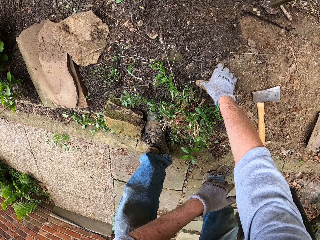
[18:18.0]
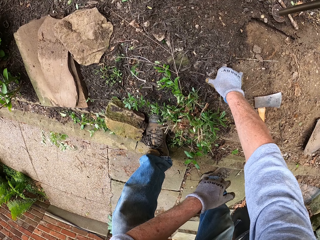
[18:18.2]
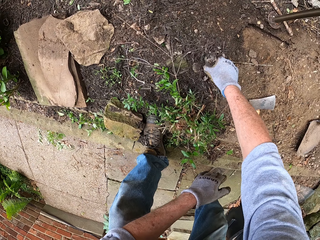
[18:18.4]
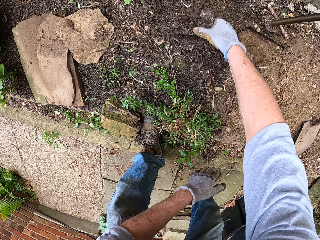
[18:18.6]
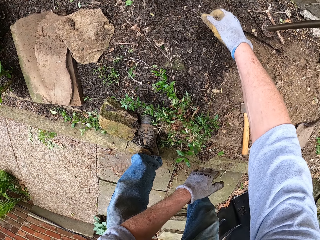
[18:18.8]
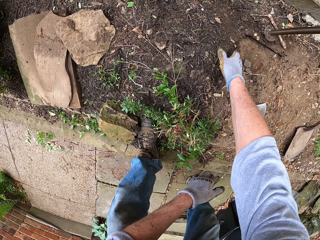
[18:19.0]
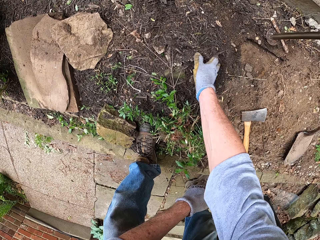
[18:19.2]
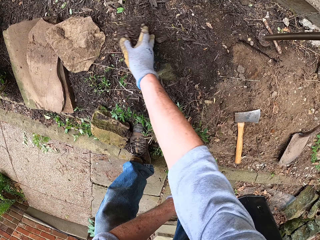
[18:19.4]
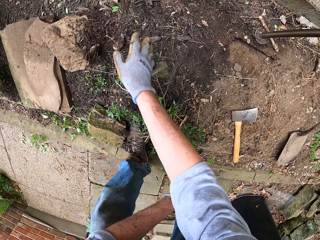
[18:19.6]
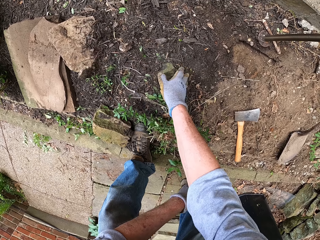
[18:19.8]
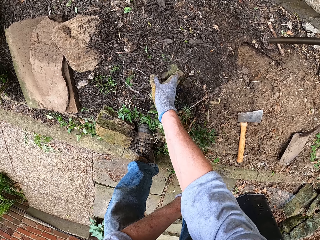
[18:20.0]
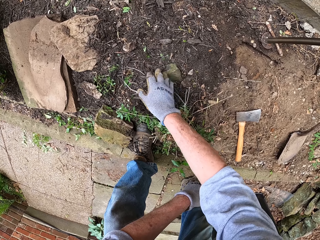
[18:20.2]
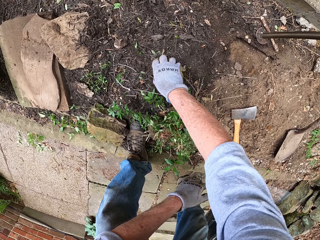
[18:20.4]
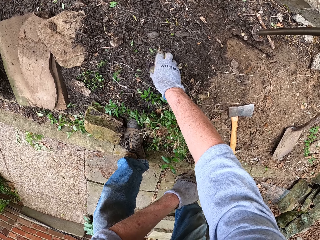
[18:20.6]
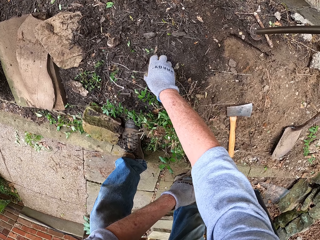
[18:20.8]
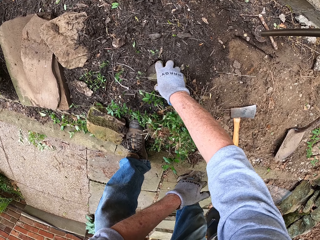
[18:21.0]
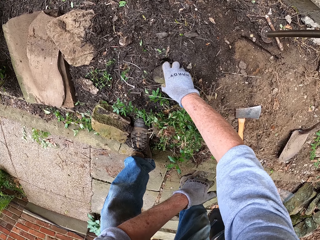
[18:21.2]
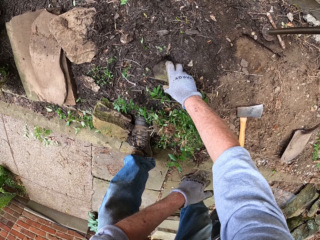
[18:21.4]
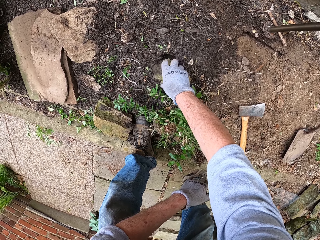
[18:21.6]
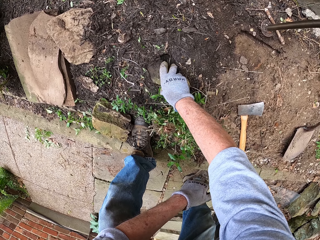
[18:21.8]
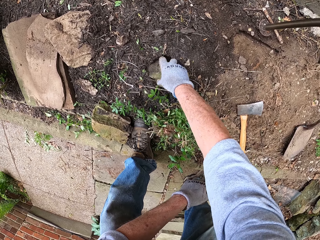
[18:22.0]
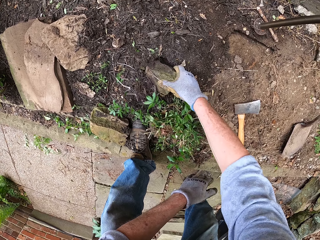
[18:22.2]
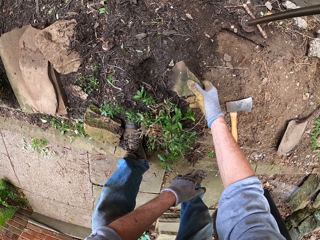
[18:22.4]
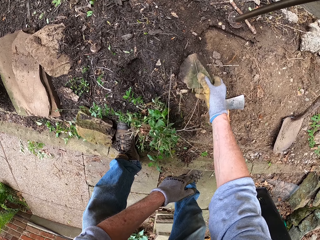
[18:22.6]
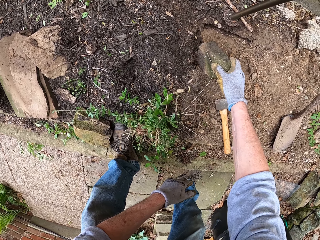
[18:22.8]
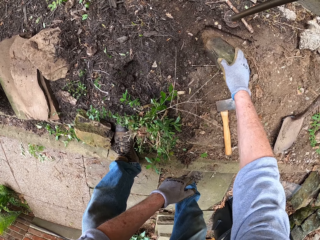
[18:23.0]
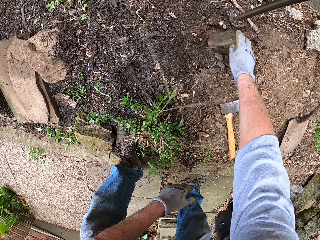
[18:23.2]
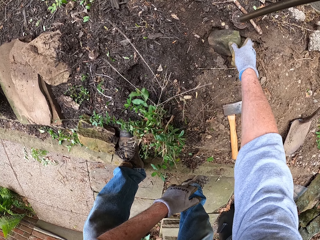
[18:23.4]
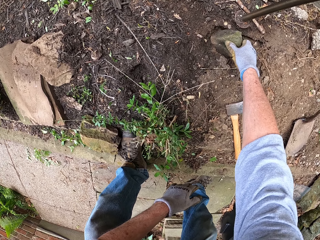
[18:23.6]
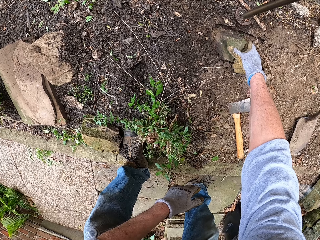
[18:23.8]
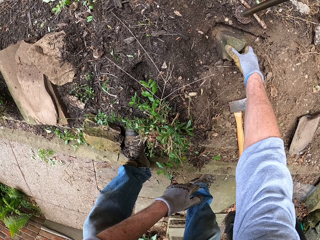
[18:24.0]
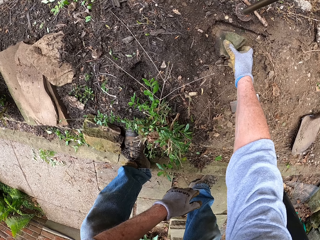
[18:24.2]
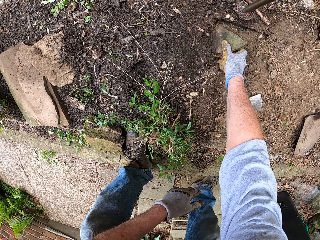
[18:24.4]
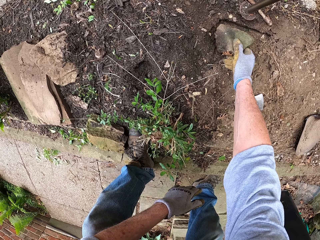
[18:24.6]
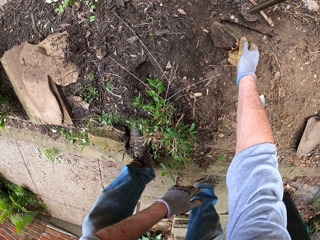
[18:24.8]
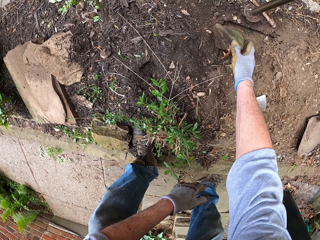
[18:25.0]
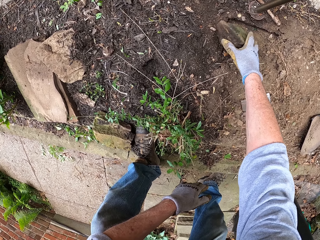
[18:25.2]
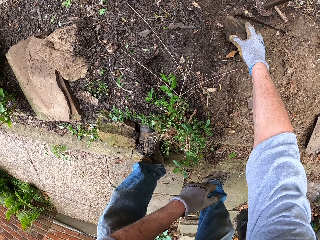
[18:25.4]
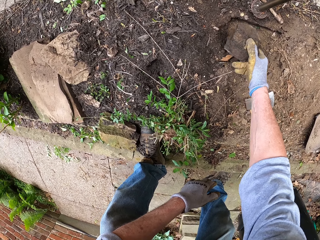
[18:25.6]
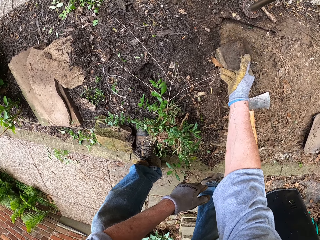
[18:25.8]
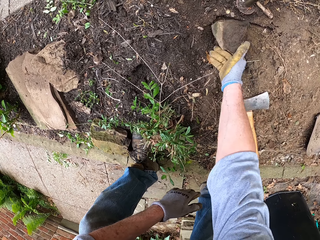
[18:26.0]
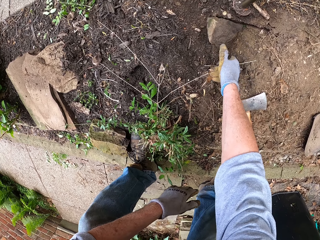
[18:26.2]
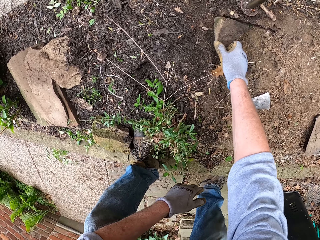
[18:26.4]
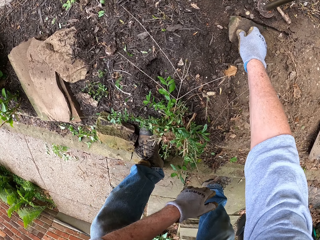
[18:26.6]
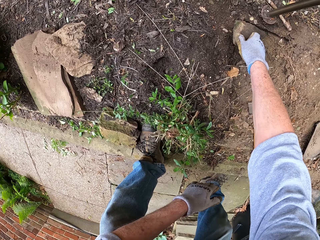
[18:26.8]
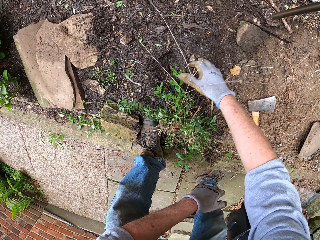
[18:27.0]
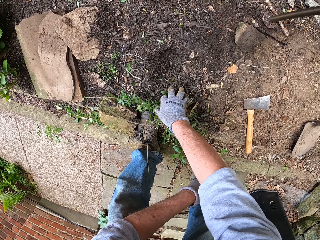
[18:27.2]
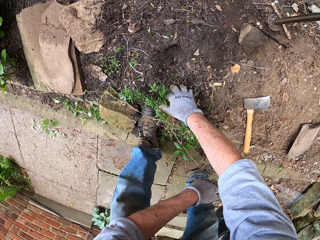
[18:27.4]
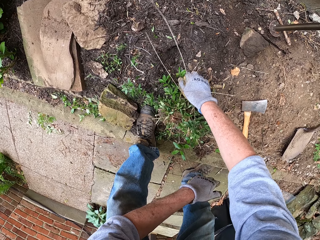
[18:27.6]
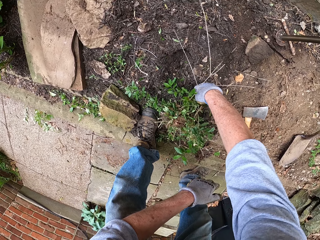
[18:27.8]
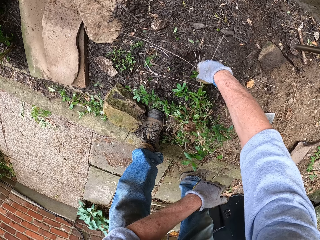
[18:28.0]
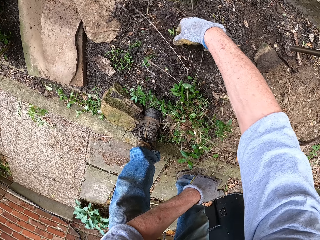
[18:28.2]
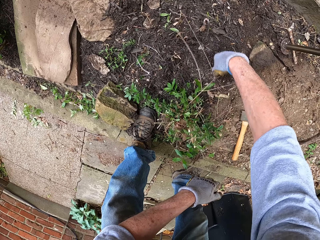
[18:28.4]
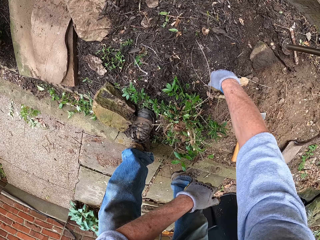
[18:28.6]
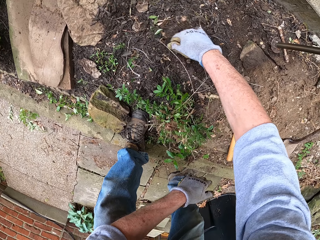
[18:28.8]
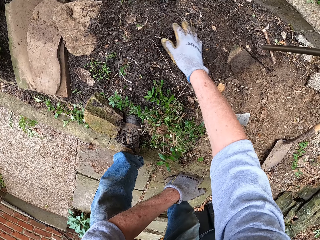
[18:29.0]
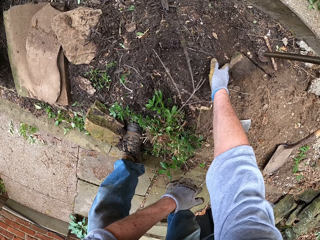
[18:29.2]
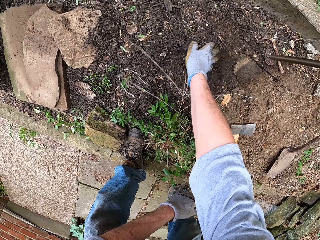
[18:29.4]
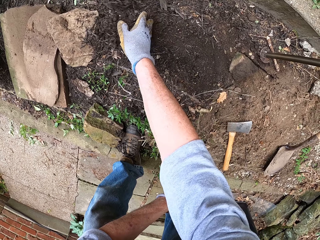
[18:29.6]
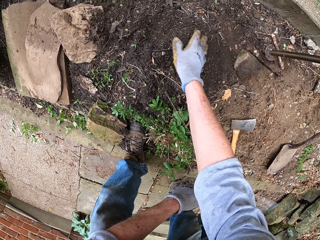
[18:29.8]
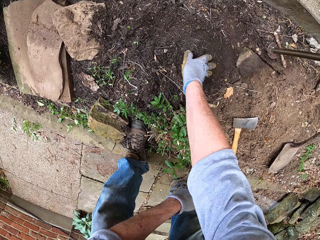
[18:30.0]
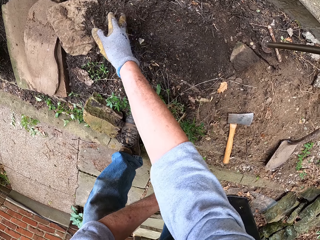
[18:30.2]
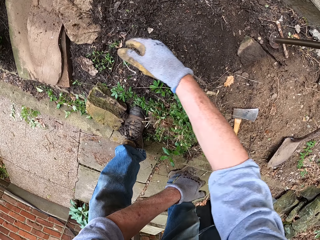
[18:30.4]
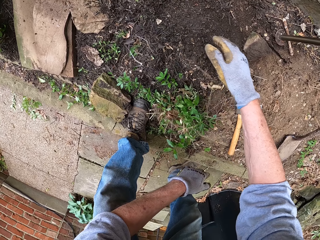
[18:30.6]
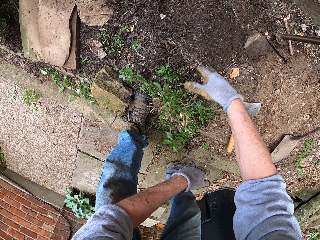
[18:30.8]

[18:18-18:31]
The camera wearer clears some dirt on the ground with his right hand. He picks up a stone and throws the stone. He brushes his hand on the soil. He removes a stone from the ground. He places the stone aside on the ground. He handles the stone. He touches a plant. He clears the dirt on the ground with his right hand.

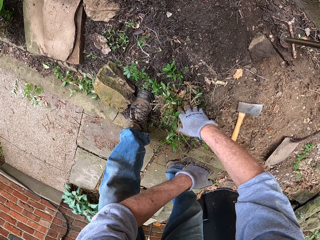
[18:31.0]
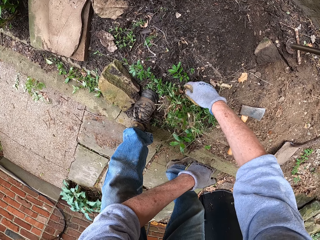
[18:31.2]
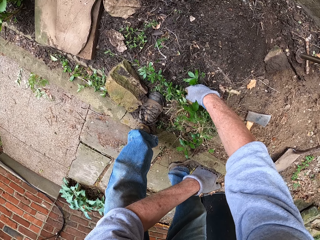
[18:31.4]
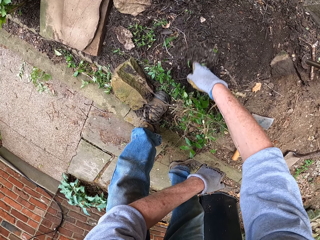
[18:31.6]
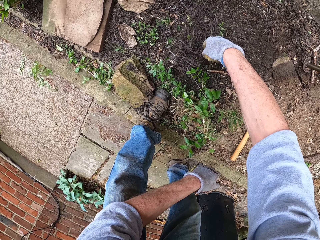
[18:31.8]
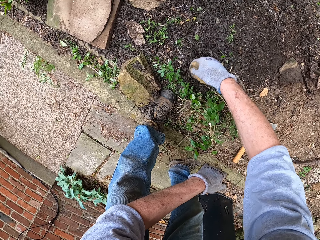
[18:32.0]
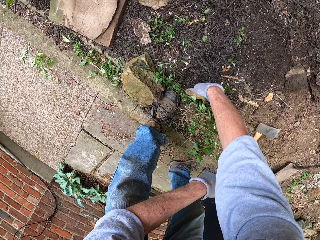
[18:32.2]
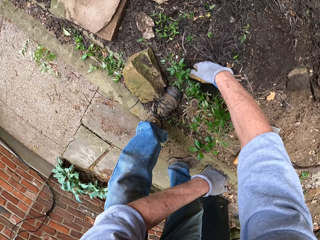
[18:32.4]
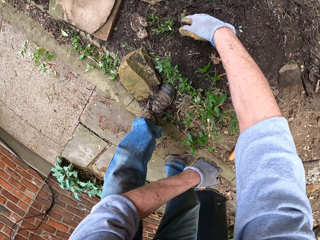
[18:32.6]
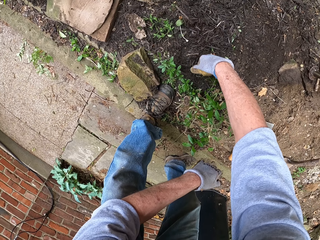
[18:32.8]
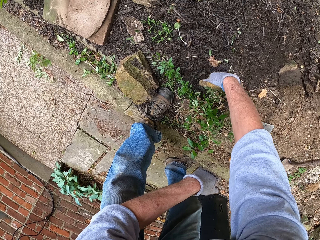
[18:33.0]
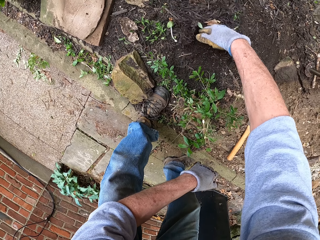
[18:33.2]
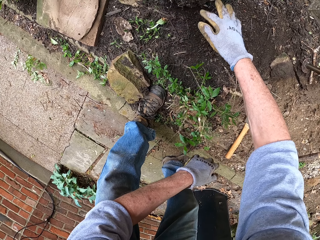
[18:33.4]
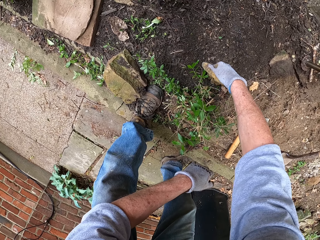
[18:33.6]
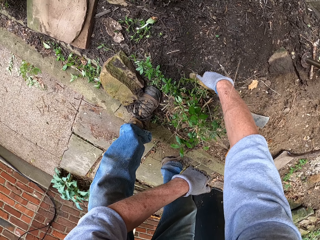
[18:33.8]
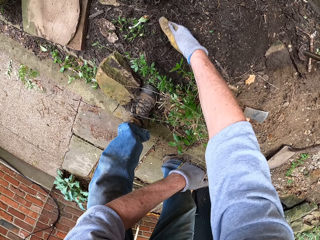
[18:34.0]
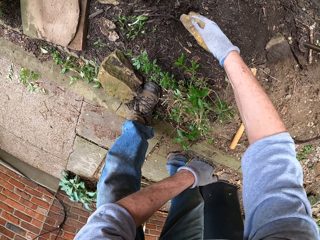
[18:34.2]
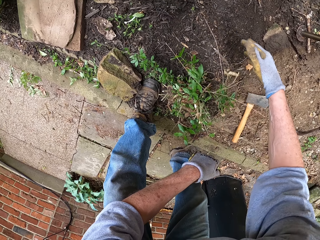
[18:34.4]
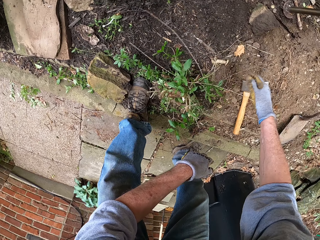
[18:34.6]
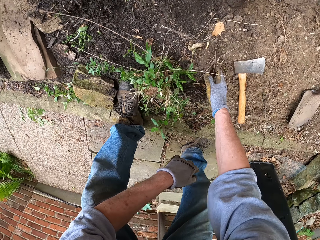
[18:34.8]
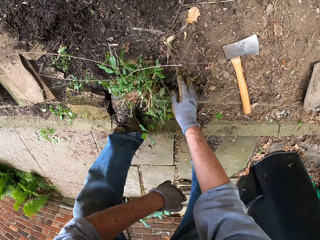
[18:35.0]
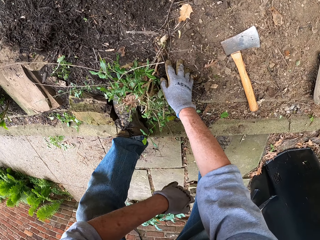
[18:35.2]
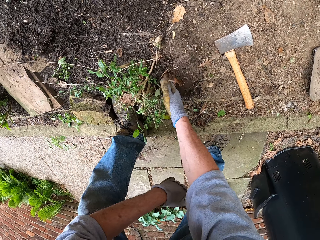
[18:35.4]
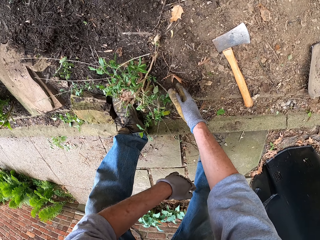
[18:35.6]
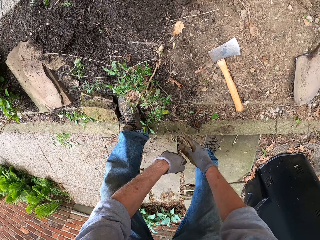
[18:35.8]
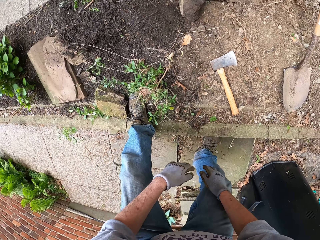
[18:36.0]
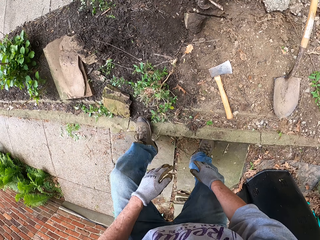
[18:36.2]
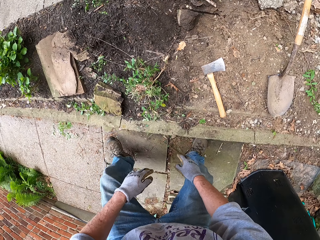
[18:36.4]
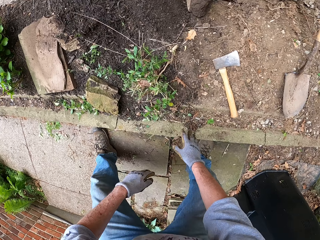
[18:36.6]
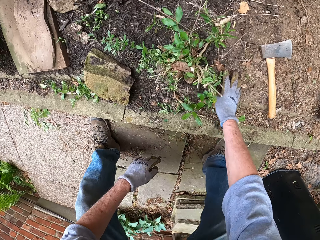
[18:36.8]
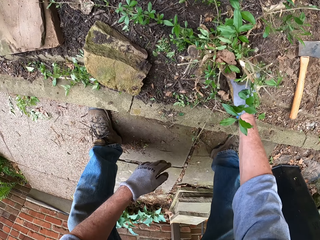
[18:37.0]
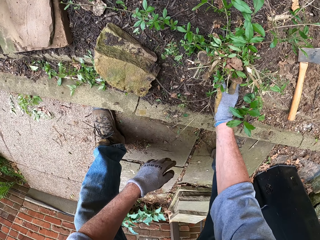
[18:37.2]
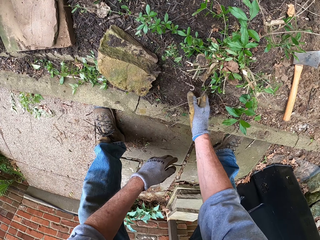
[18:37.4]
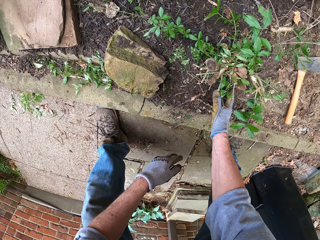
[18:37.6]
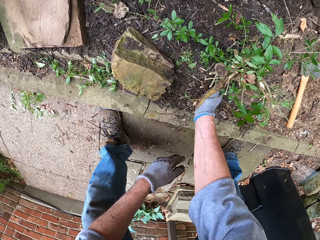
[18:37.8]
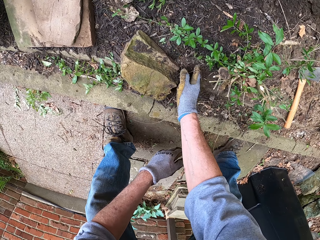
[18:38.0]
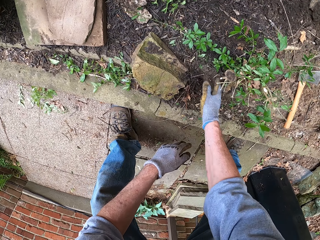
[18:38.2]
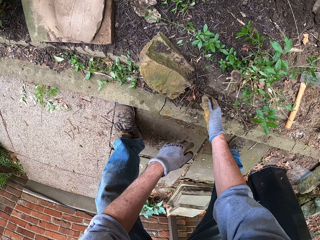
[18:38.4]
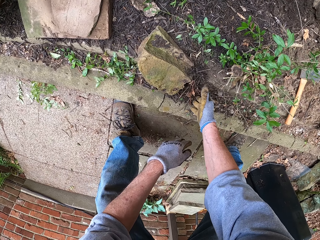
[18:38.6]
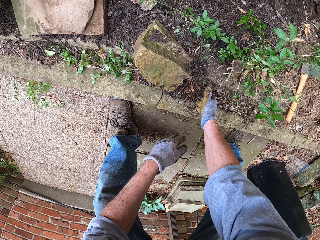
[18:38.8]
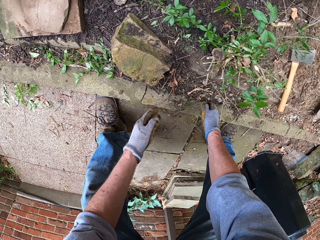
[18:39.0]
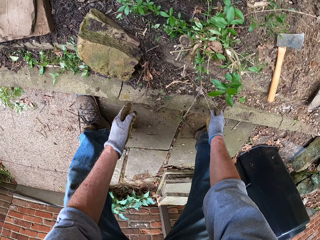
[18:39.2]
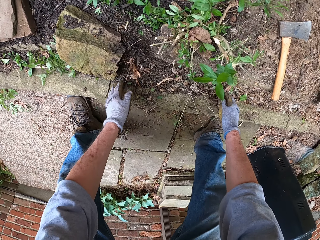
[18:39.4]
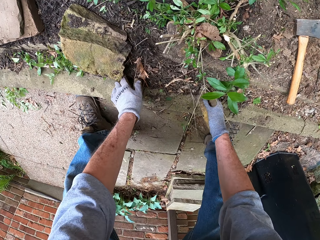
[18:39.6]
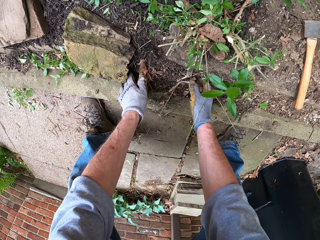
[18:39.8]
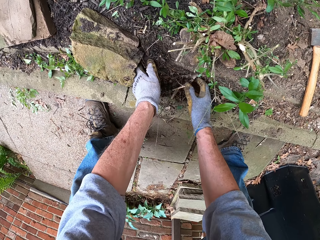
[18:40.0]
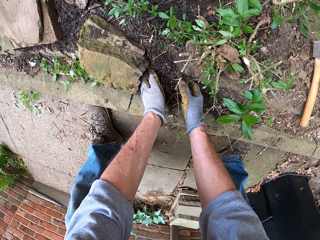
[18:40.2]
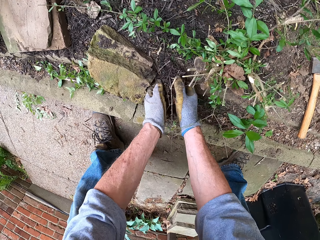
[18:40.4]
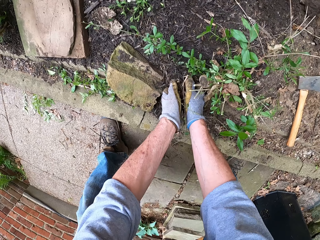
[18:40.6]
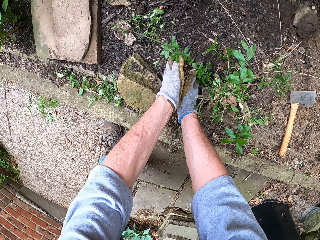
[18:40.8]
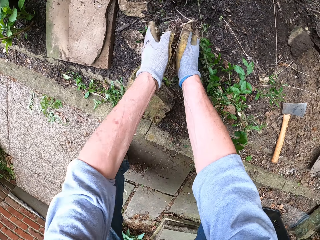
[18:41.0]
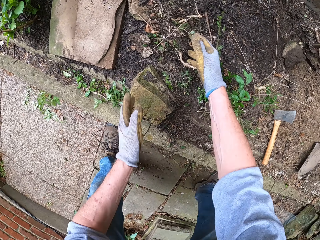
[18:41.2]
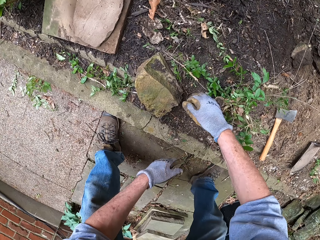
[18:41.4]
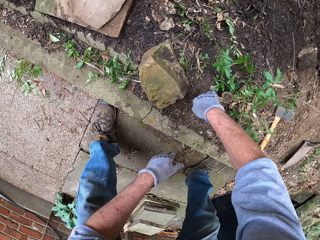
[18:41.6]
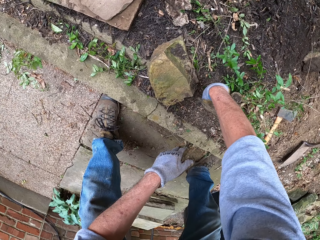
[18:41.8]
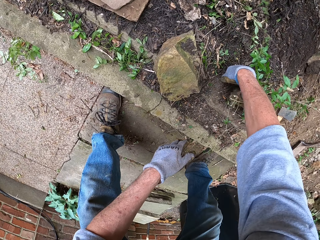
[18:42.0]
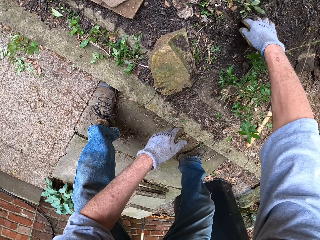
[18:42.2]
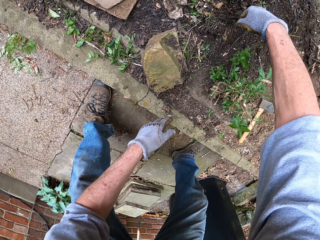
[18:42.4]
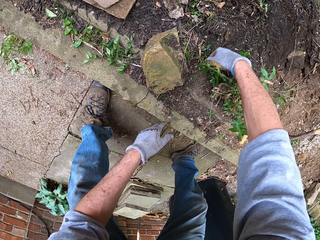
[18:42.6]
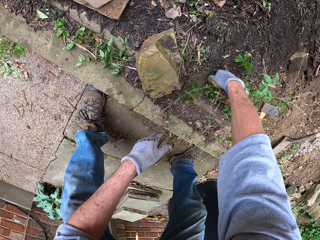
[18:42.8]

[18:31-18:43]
The camera wearer touches a plant. He moves soil with his hand. He moves the soil with his hand again. He steps backwards. He moves the soil with his hand. He clears some dirt on the ground with both hands. He picks soil and throws the soil. He clears the dirt on the ground with his right hand.
